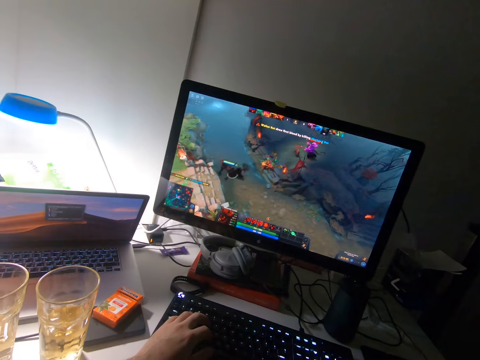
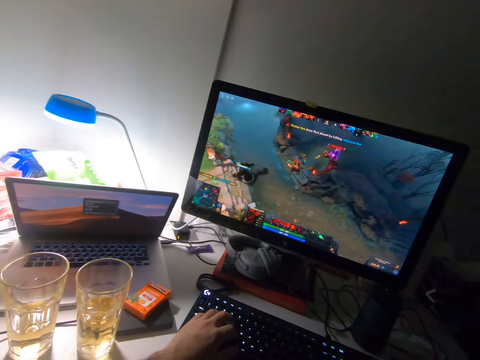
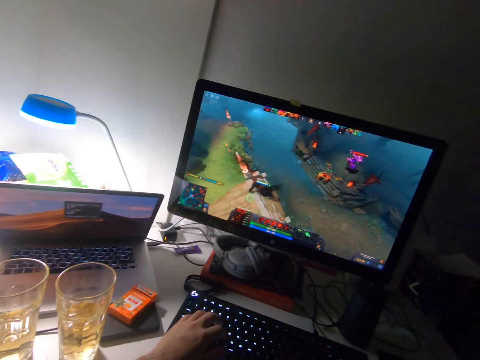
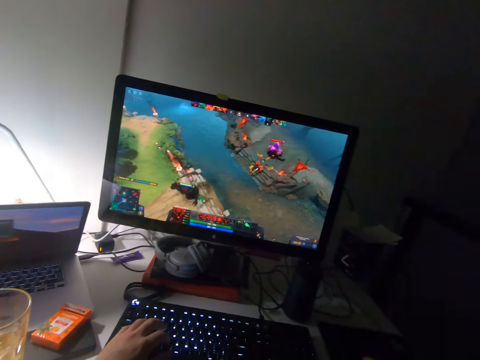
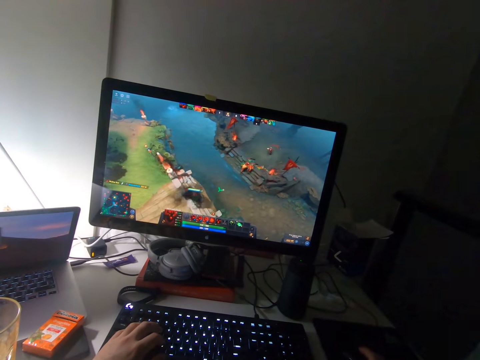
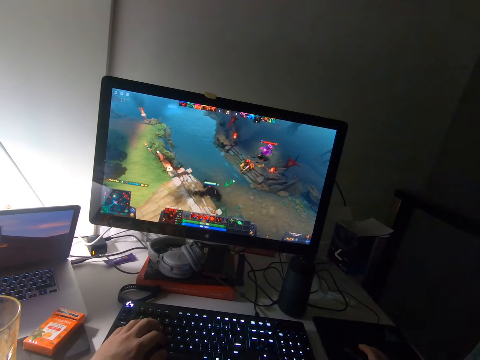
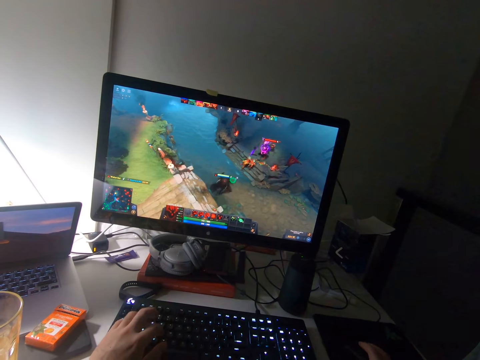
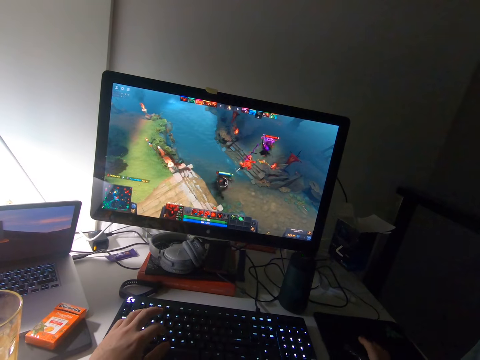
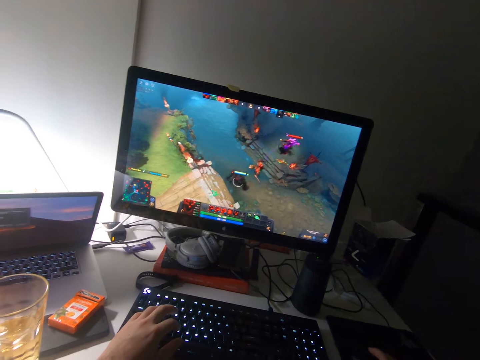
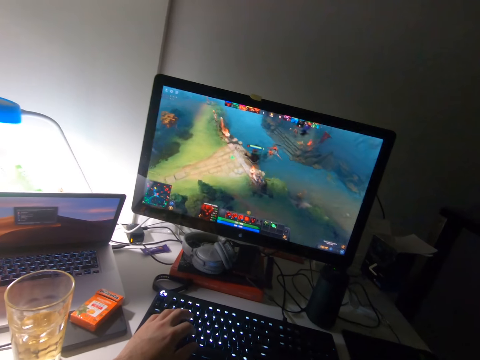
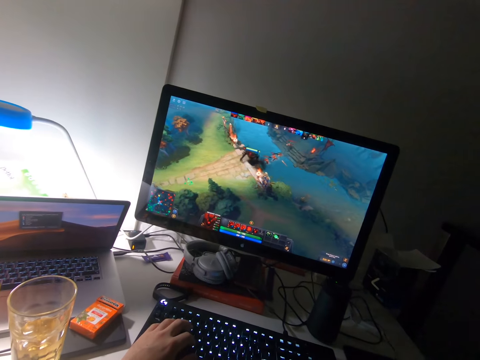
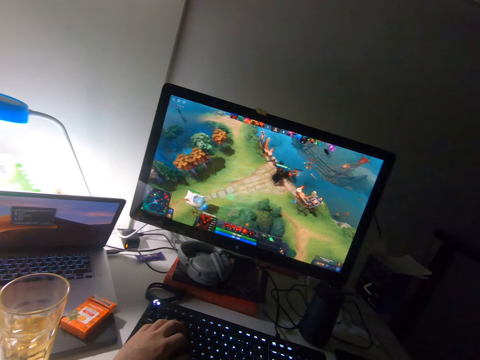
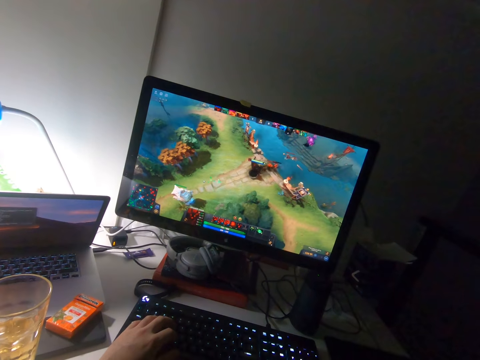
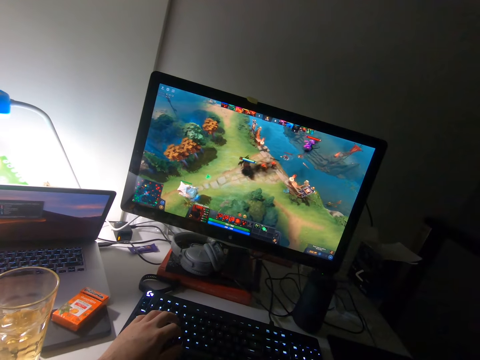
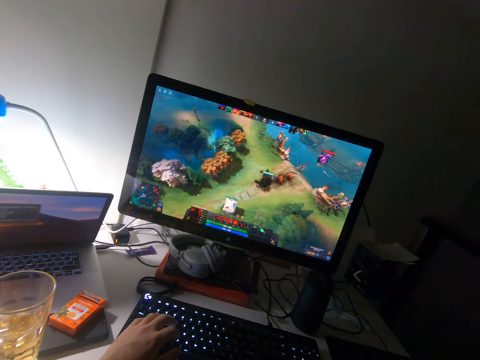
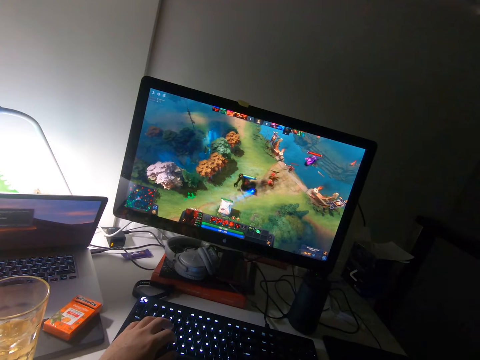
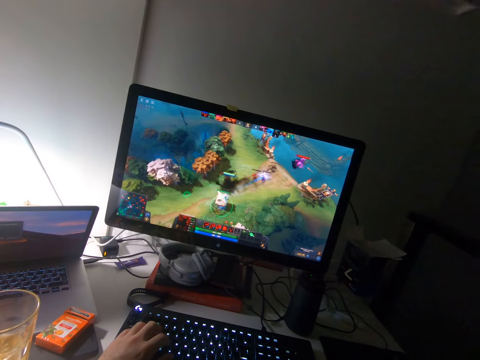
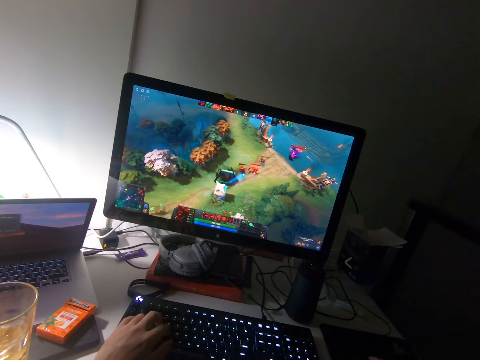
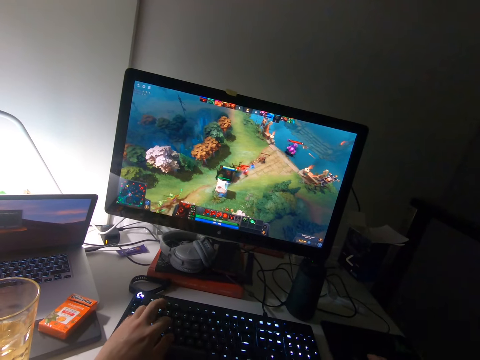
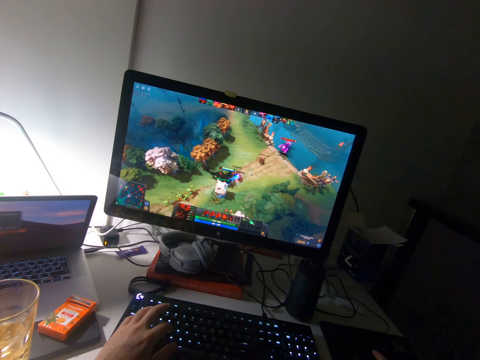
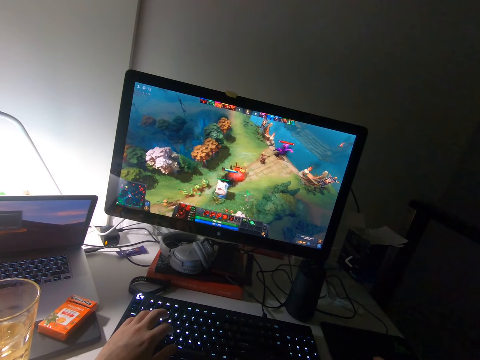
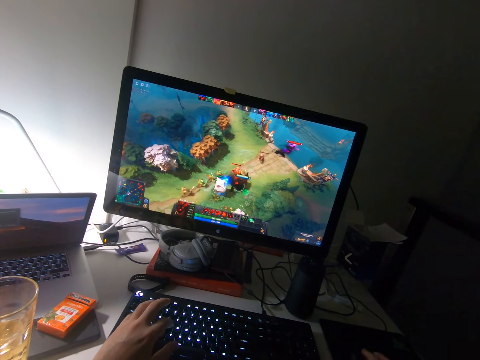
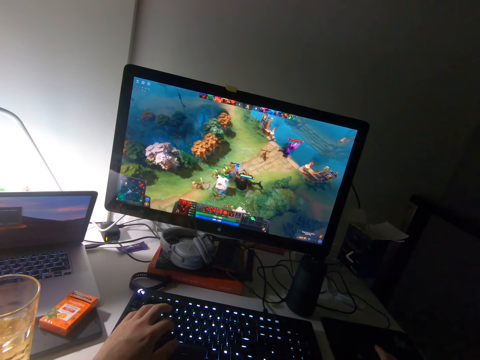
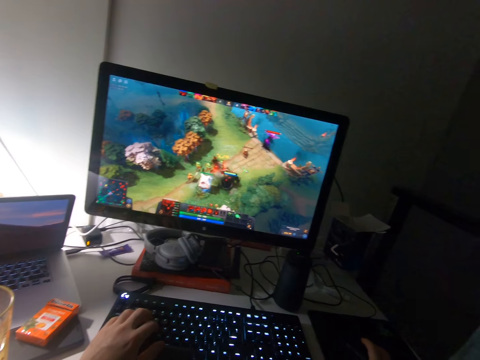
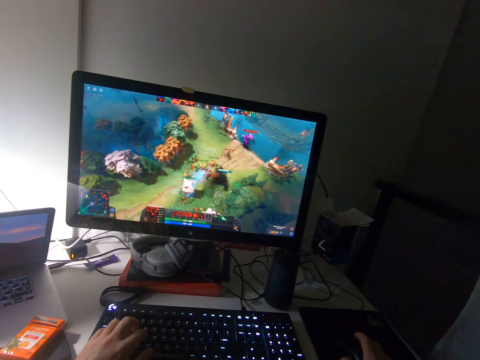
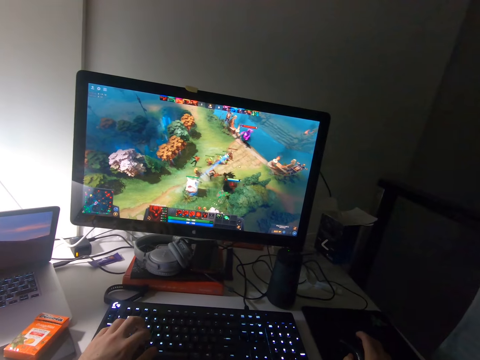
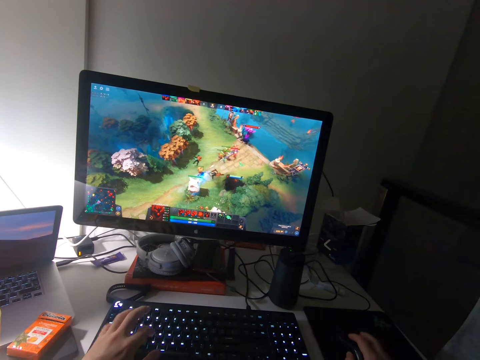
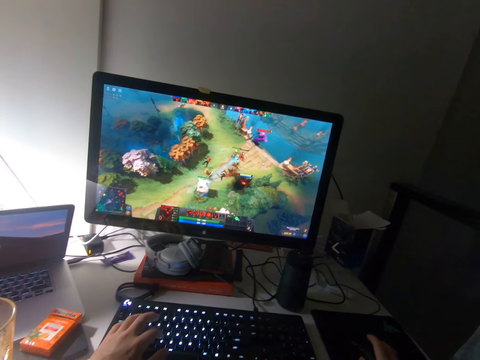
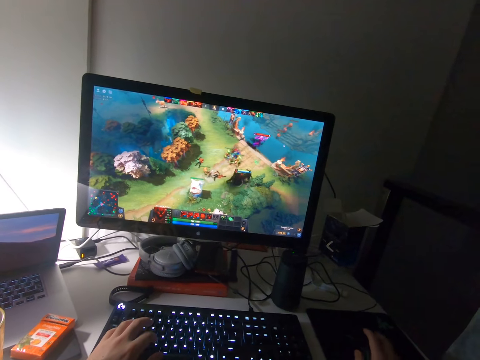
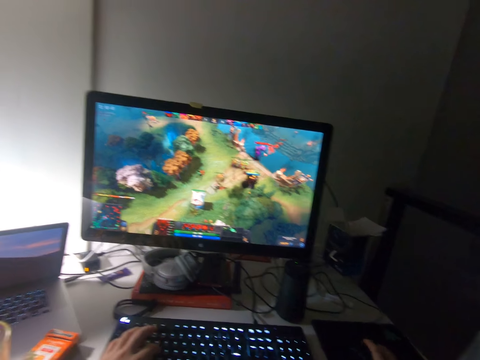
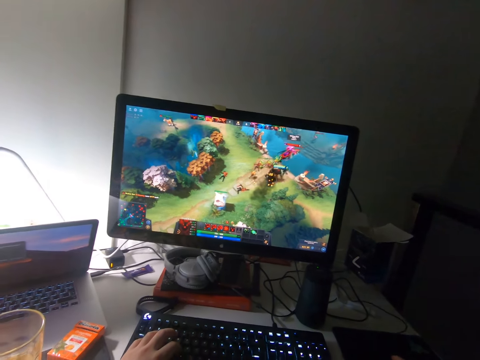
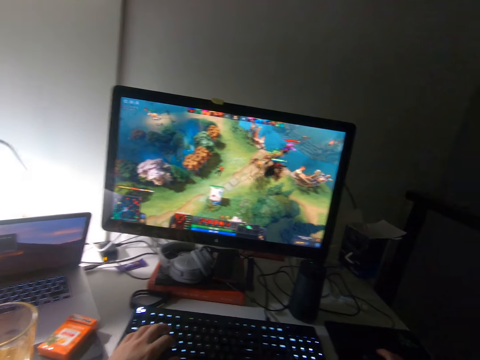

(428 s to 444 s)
The camera wearer stares at the laptop. They stare at the monitor. They click on the keyboard. They play a video game. They click on the keyboard. They play a video game.

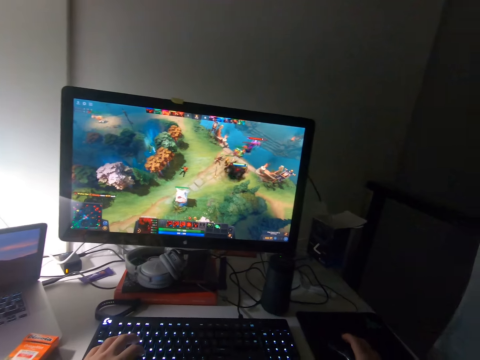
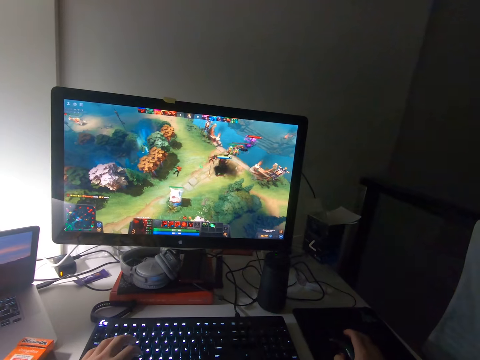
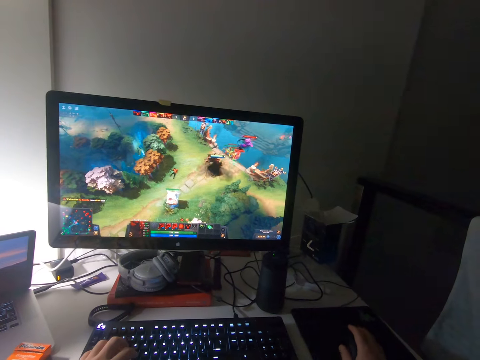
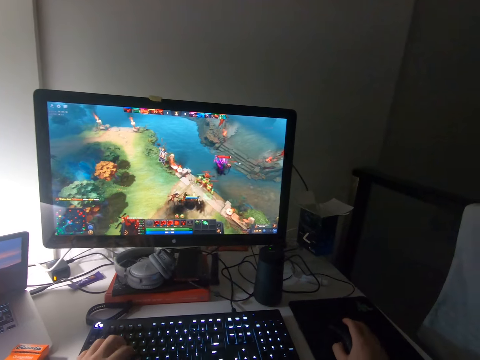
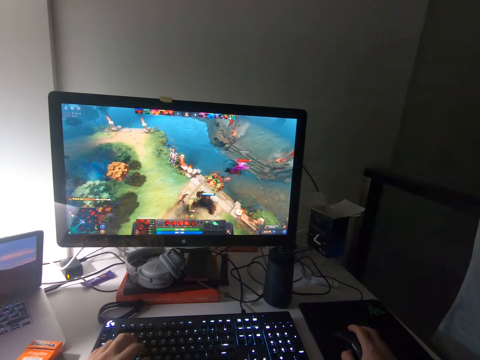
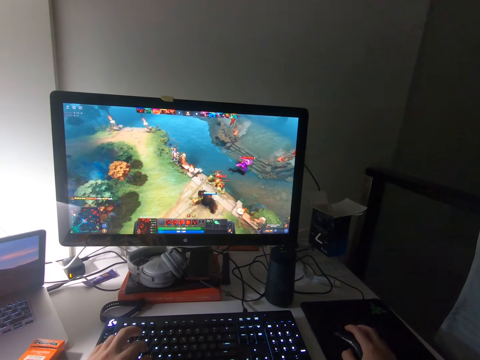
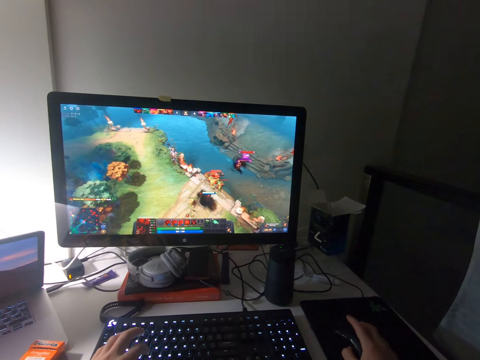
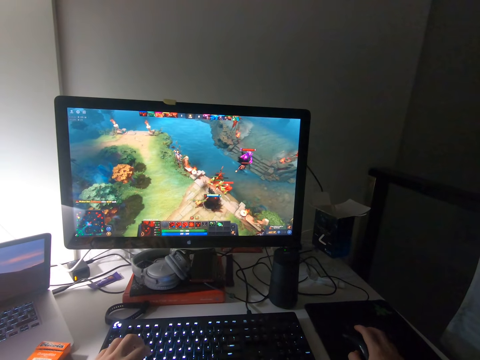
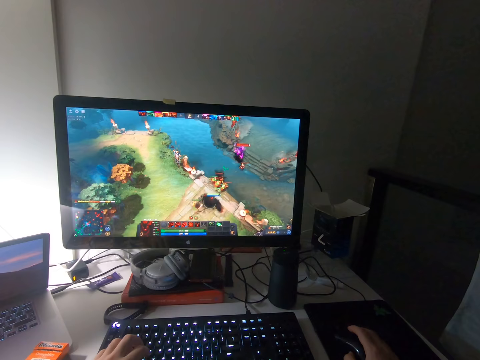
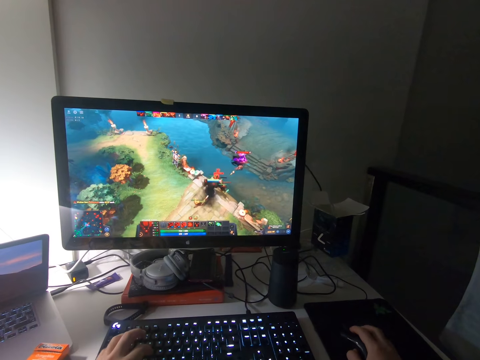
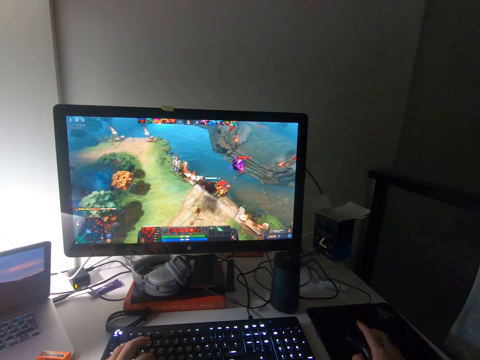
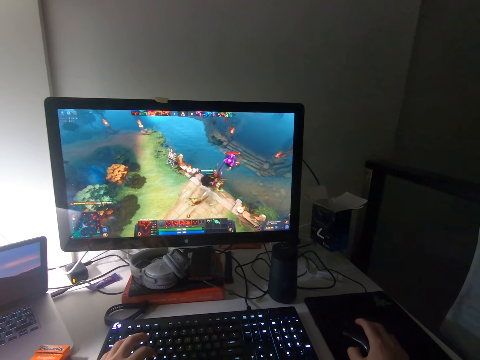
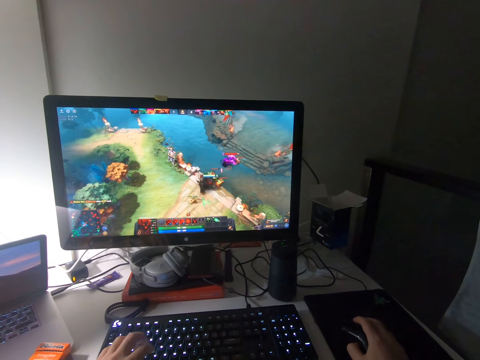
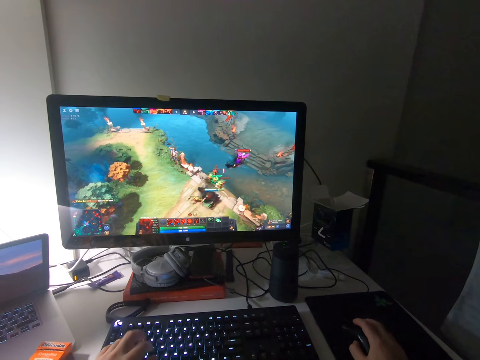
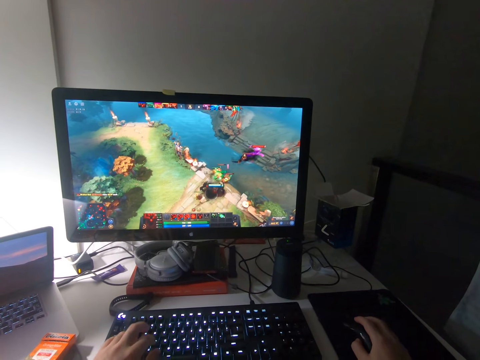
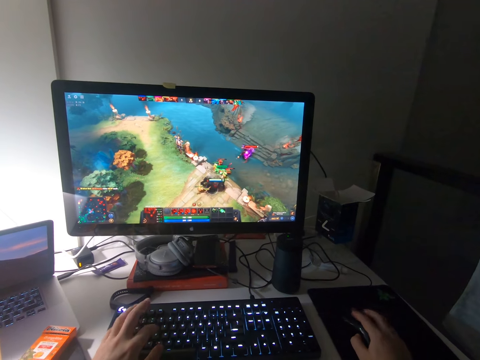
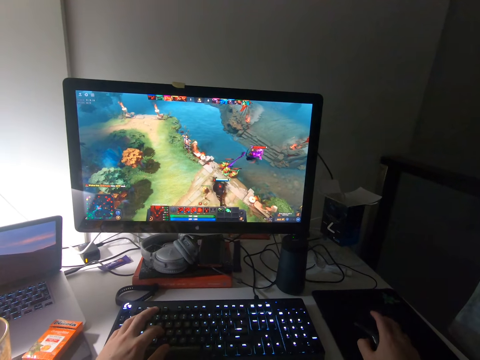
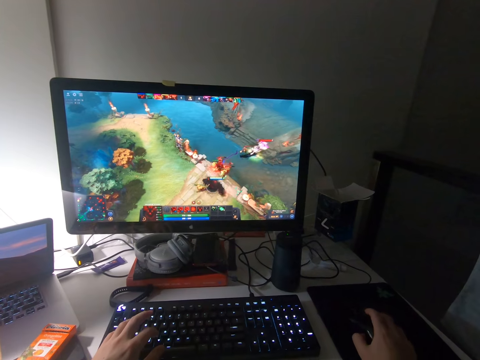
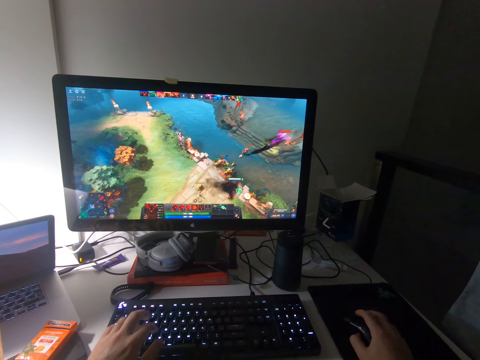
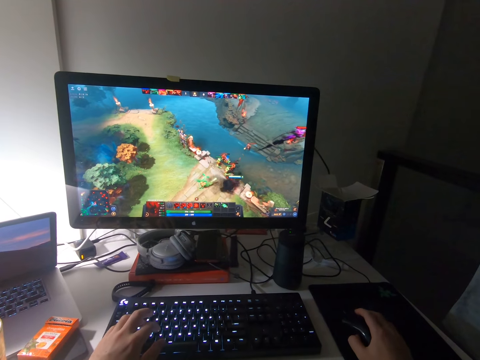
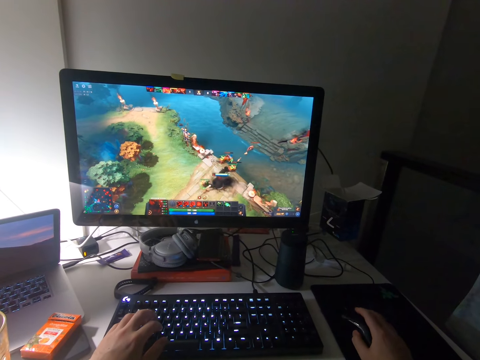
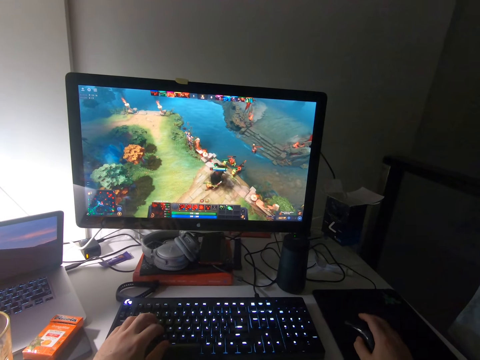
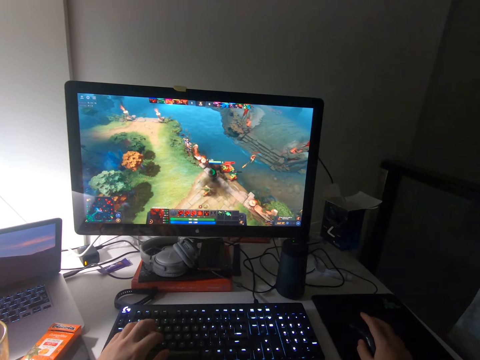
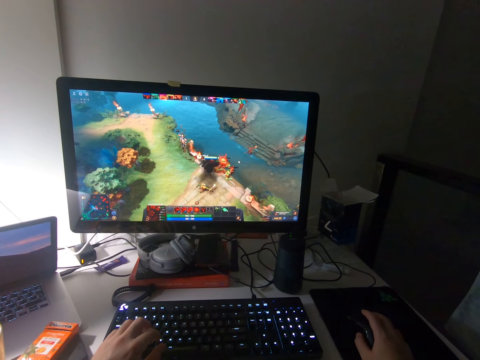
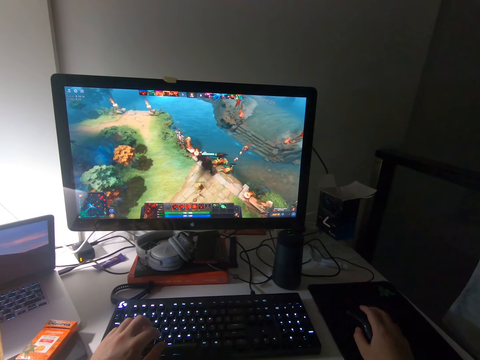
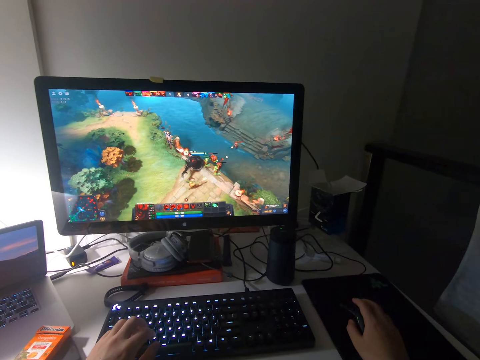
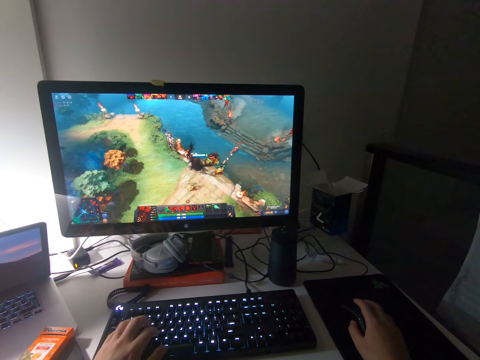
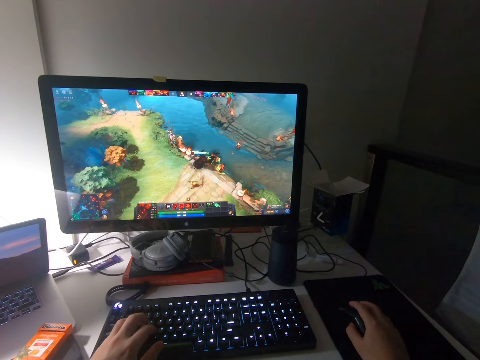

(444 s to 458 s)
The camera wearer clicks on the keyboard. They play a video game. They click on the keyboard. They play a video game.
